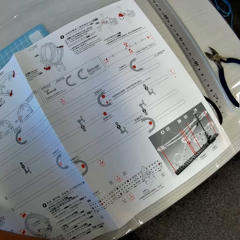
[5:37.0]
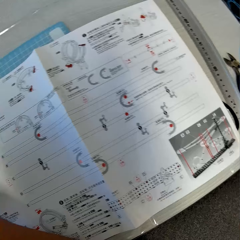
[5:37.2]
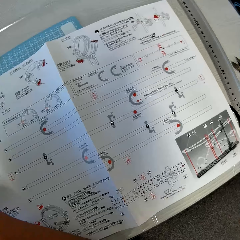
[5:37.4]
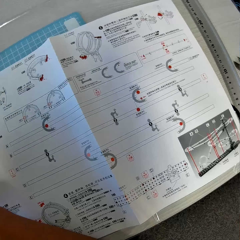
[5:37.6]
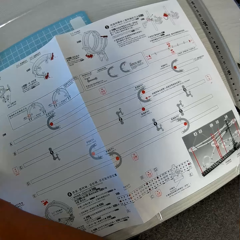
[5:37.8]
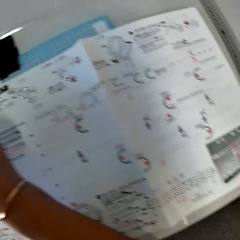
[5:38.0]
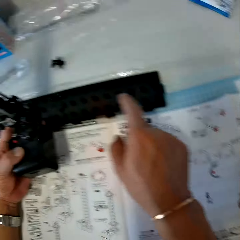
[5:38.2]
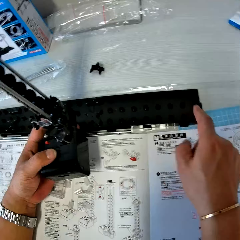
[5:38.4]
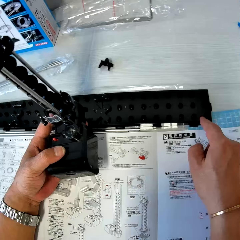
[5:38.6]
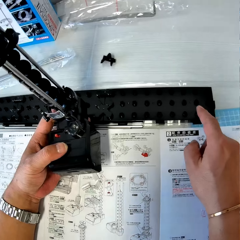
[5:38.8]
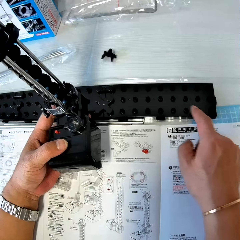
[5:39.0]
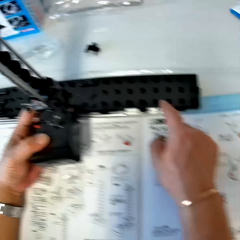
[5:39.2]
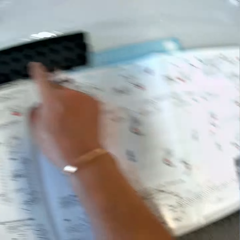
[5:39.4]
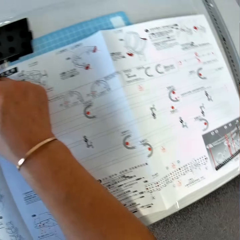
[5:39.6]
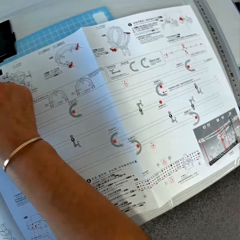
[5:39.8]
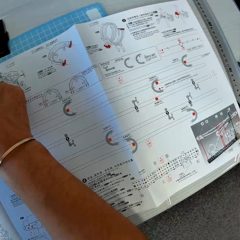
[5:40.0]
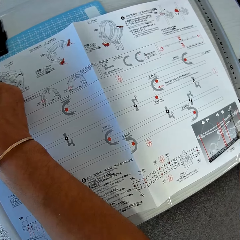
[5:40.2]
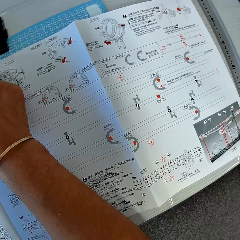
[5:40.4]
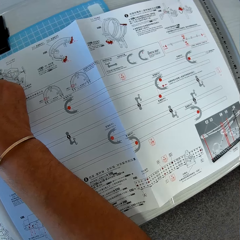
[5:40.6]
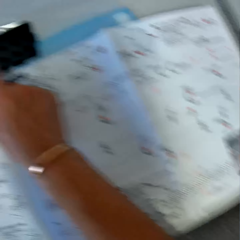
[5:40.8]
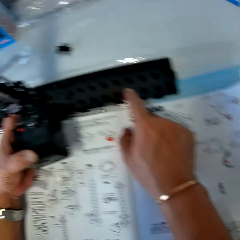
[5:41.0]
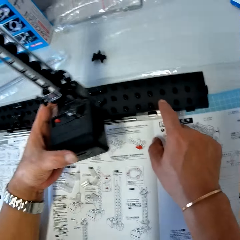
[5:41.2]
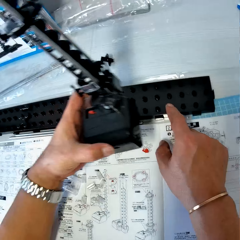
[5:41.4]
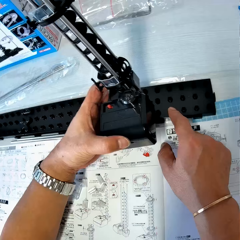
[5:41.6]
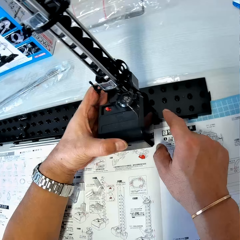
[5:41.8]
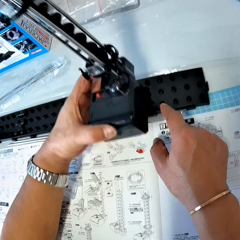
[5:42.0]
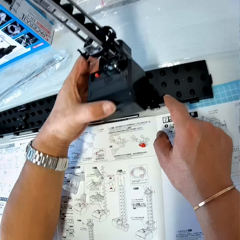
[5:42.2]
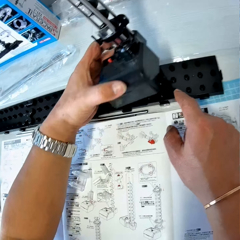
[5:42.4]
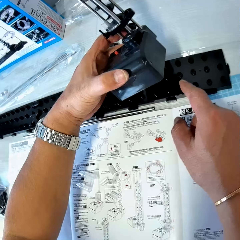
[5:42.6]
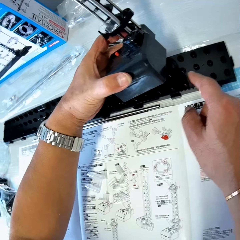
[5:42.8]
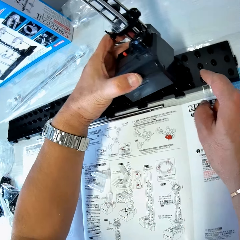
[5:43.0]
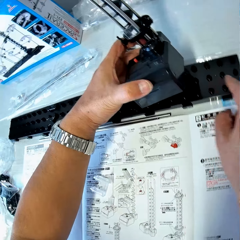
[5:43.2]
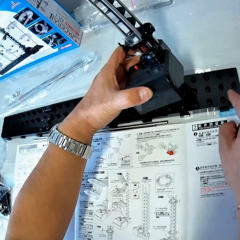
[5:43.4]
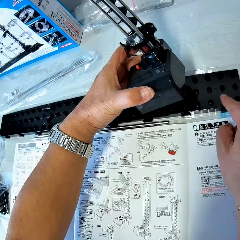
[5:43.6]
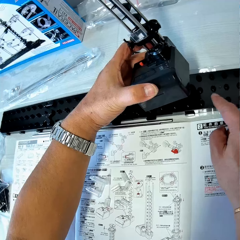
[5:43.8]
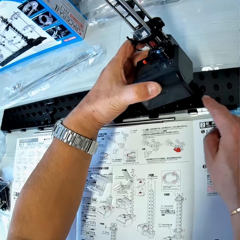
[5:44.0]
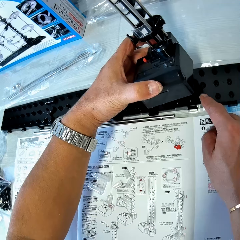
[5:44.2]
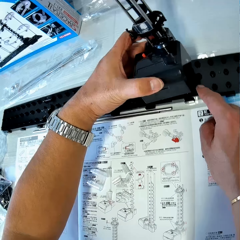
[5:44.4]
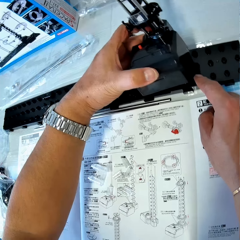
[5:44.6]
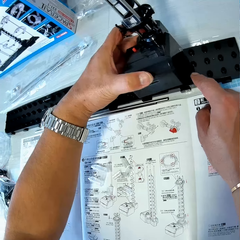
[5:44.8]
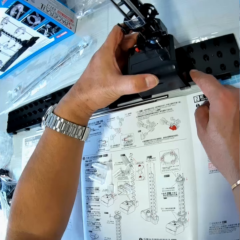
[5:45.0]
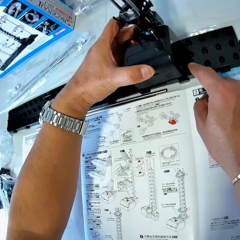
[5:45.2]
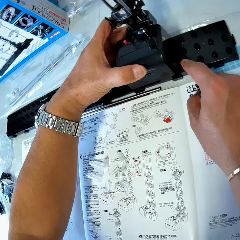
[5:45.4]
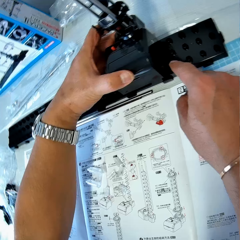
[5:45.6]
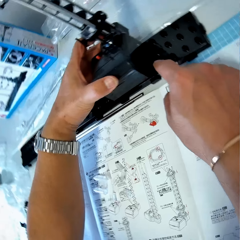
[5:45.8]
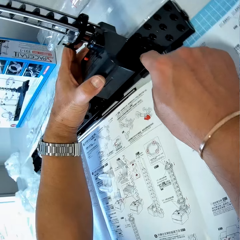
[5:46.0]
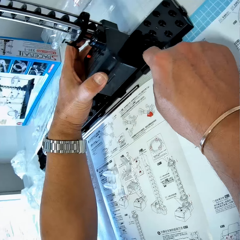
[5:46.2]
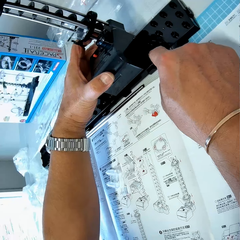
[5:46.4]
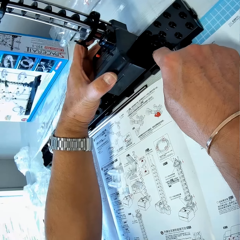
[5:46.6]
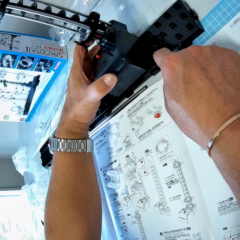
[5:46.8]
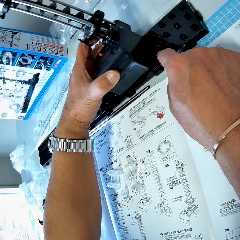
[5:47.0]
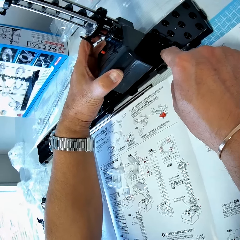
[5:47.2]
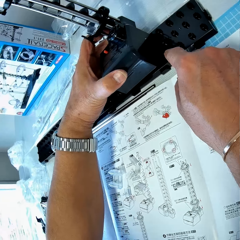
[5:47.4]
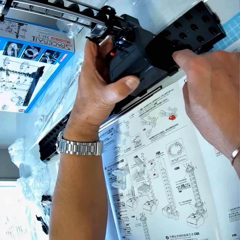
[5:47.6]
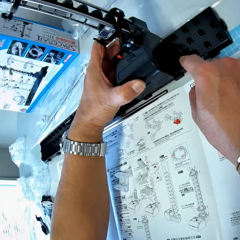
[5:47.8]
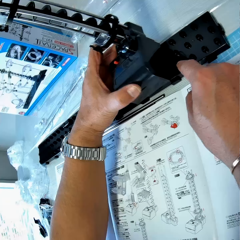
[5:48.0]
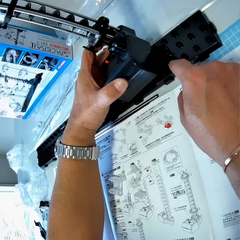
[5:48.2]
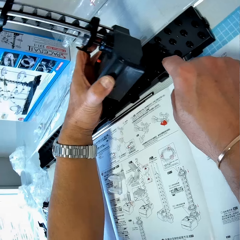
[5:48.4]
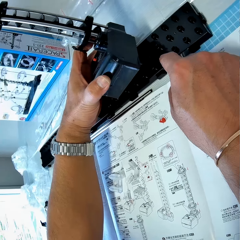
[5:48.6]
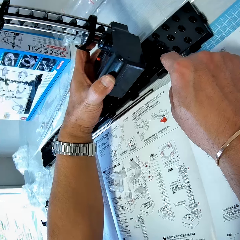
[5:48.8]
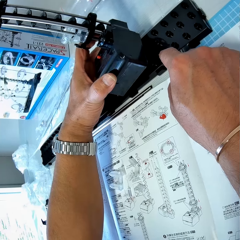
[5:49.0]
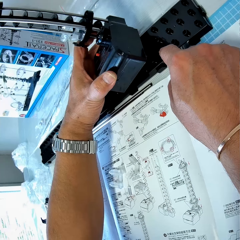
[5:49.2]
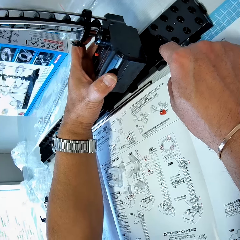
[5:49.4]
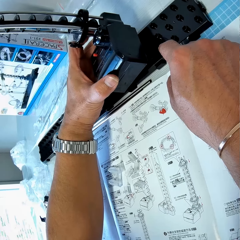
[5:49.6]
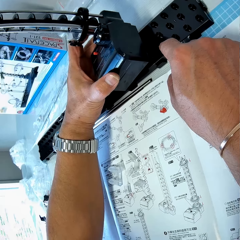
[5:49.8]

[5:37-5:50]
The camera wearer counts the holes in a base on the table. He places the space rail on the base. He counts the holes in the base on the table. He places his right finger on the base. He fixes the space rail on the base.

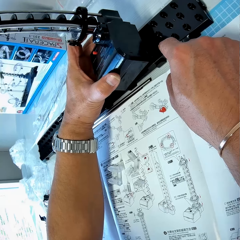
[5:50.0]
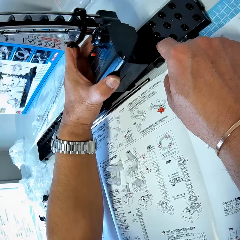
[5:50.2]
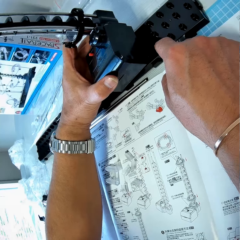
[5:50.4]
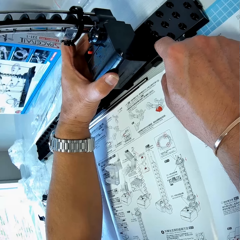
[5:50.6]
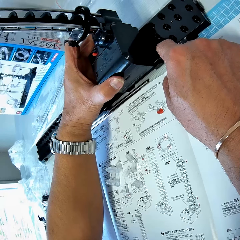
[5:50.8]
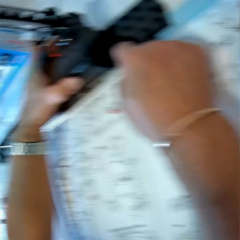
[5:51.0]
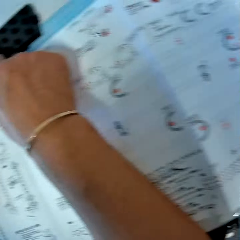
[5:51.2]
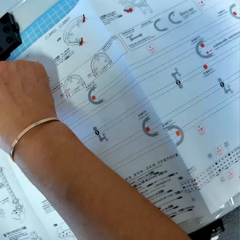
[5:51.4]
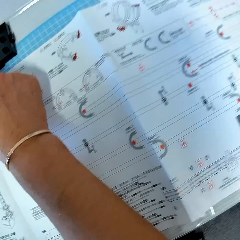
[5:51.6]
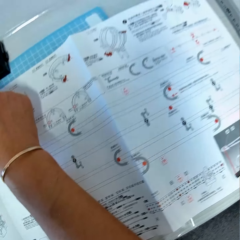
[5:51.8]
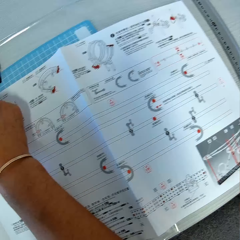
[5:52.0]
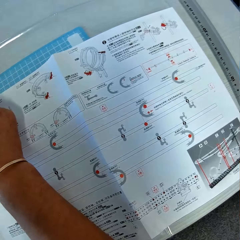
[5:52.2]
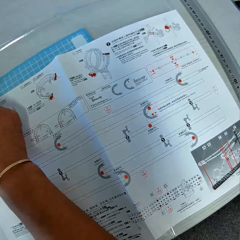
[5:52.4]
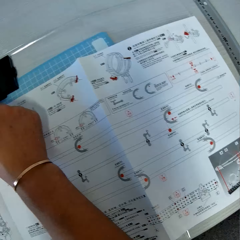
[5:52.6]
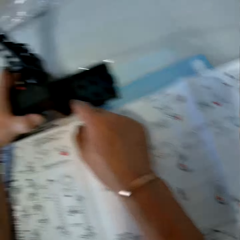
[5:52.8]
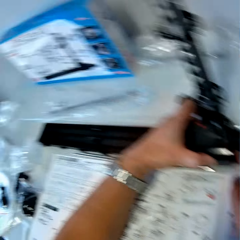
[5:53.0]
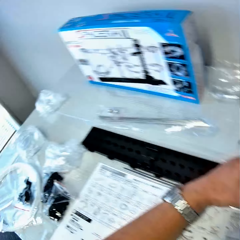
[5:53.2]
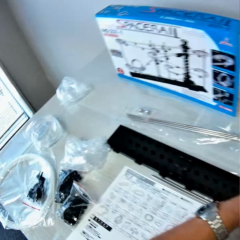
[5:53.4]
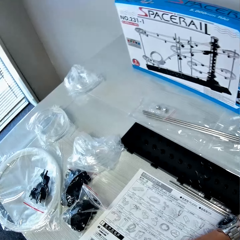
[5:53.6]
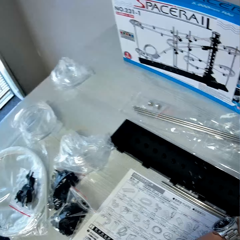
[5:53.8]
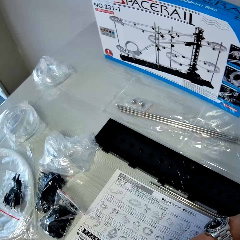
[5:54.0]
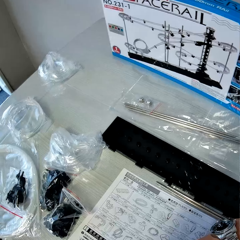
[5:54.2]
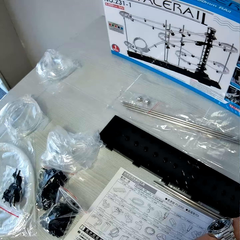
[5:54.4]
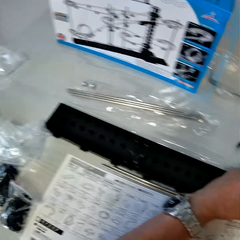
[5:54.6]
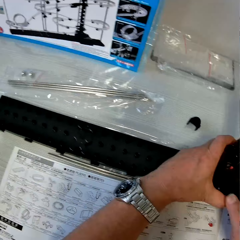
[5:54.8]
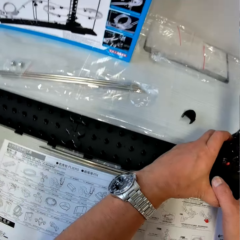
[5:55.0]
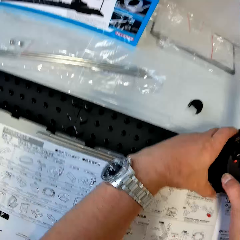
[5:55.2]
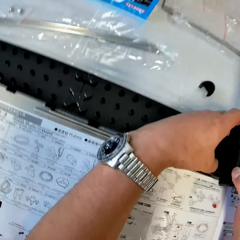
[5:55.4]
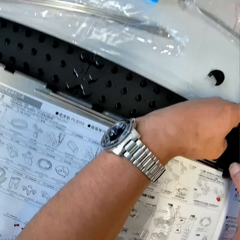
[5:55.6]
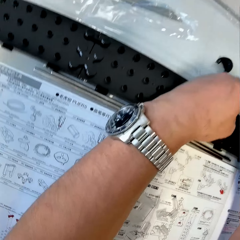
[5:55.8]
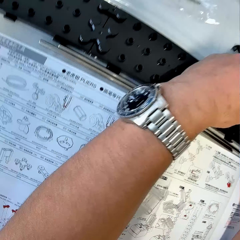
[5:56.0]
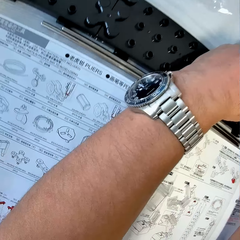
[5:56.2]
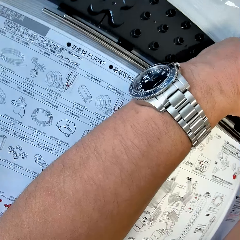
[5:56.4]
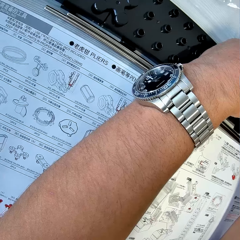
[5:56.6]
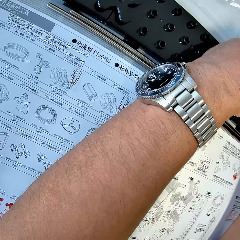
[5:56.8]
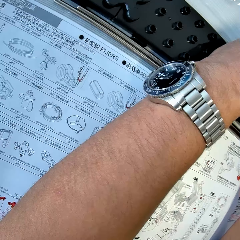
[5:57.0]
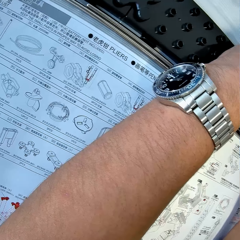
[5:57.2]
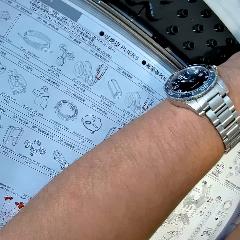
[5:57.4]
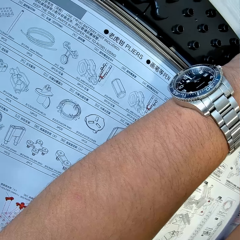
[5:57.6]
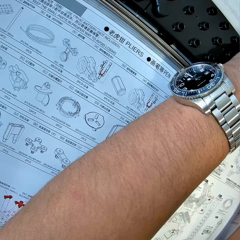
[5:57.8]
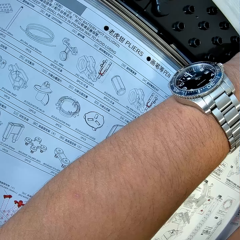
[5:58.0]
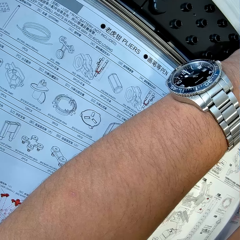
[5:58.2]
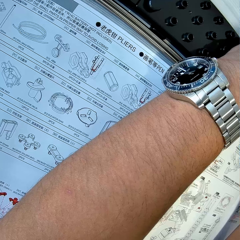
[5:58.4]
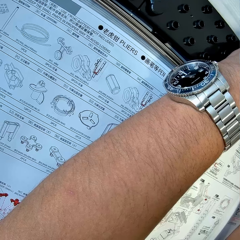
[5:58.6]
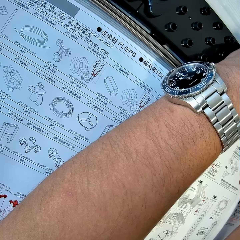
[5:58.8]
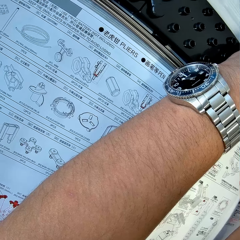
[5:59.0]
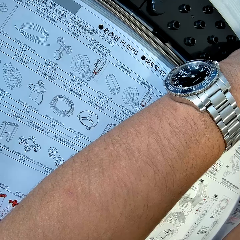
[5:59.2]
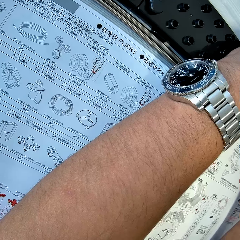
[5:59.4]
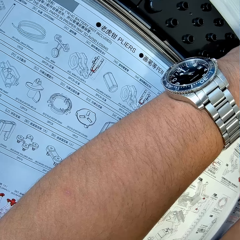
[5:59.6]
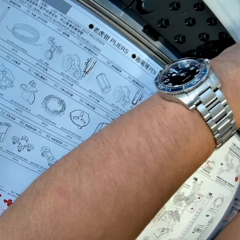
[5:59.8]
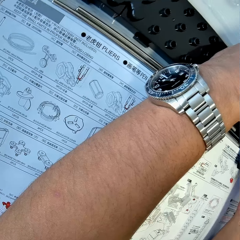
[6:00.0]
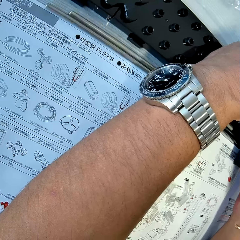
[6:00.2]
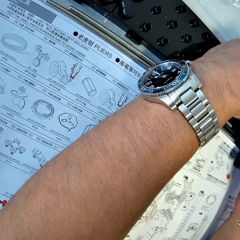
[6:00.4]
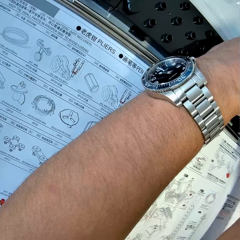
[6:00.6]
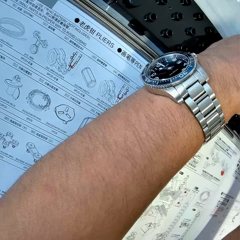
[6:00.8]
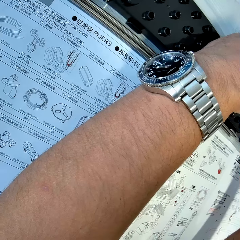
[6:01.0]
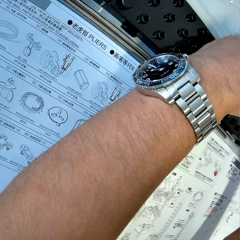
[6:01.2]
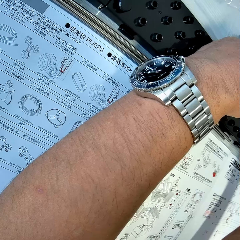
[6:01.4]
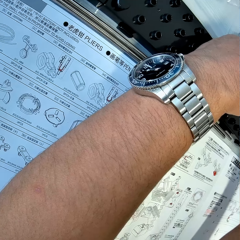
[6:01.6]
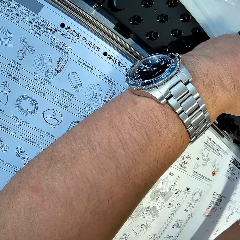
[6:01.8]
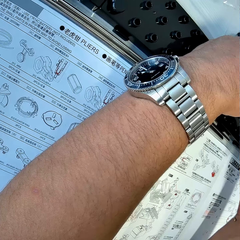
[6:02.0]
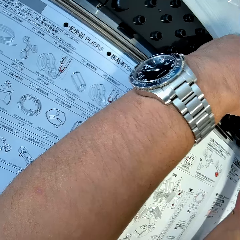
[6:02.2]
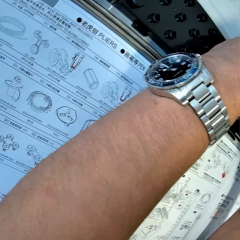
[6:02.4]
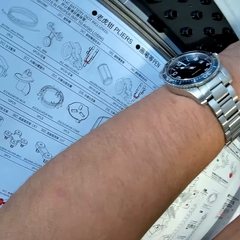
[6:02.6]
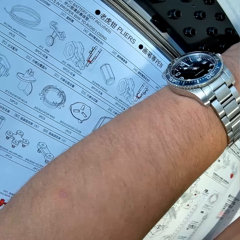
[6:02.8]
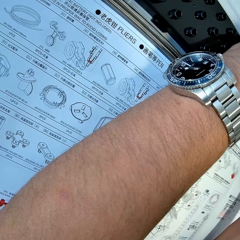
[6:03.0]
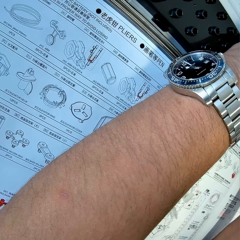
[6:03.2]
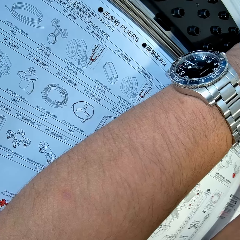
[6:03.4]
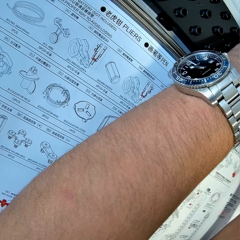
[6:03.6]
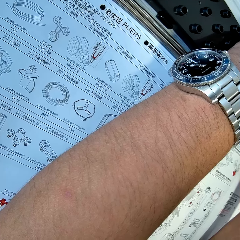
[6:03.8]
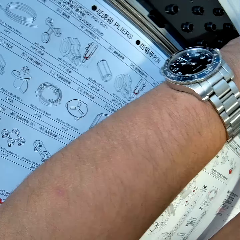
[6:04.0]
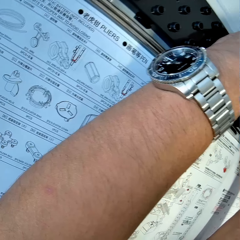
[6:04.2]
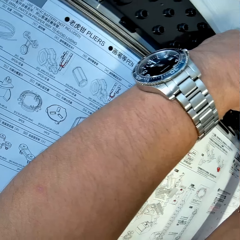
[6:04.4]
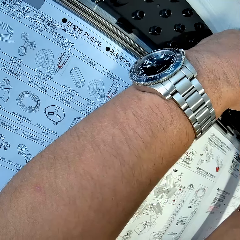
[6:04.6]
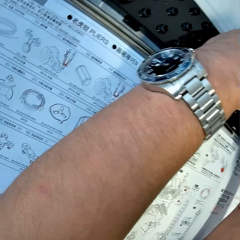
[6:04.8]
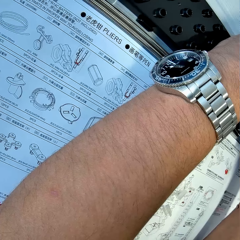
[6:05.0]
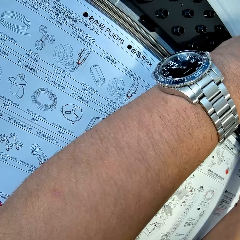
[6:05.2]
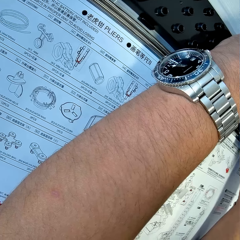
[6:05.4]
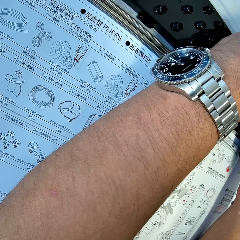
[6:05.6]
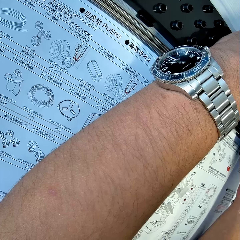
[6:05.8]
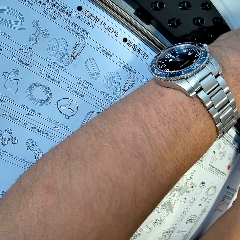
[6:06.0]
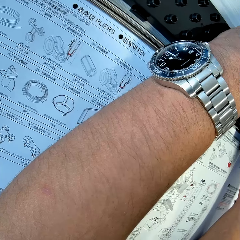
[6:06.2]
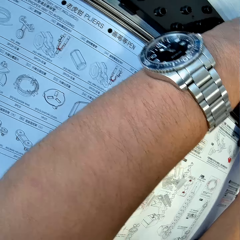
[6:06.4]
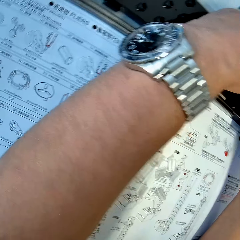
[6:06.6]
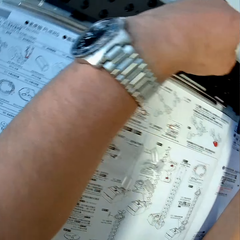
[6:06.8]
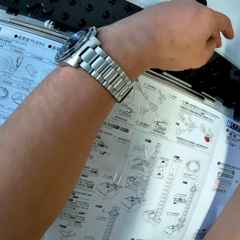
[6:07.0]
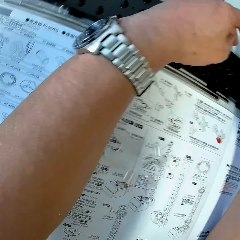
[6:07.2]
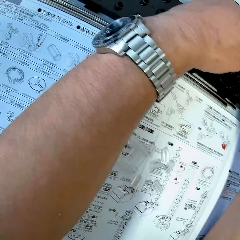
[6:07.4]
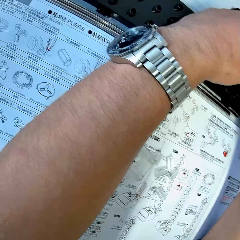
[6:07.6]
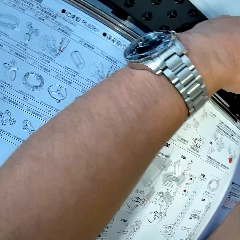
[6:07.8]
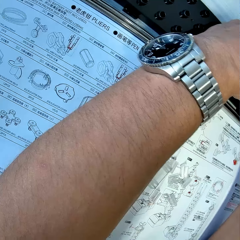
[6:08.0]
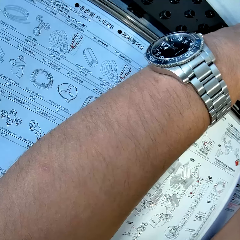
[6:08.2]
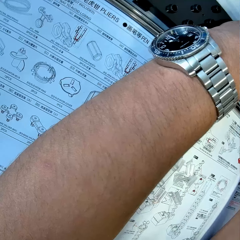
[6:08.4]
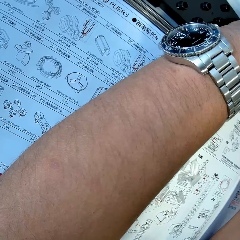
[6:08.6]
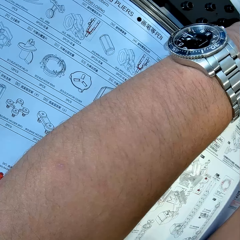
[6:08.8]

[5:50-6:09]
The camera wearer reads the manual. They attach the gear box to the base.
